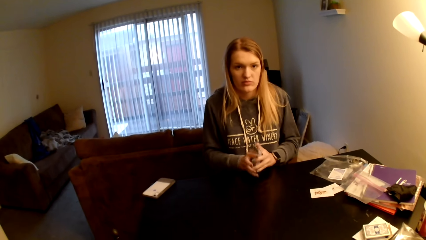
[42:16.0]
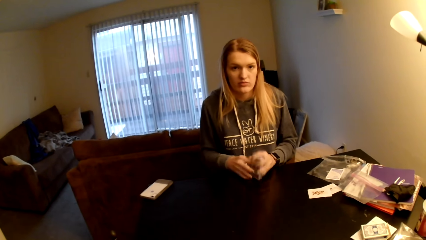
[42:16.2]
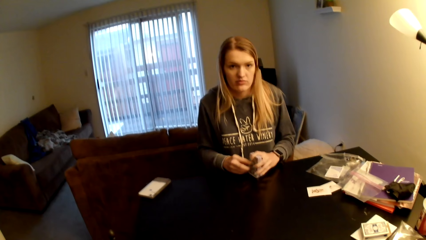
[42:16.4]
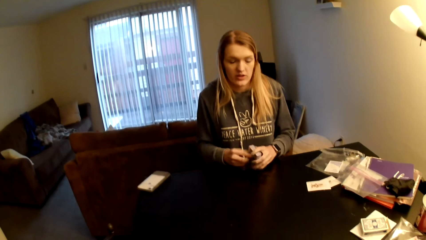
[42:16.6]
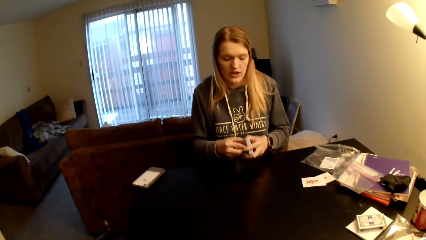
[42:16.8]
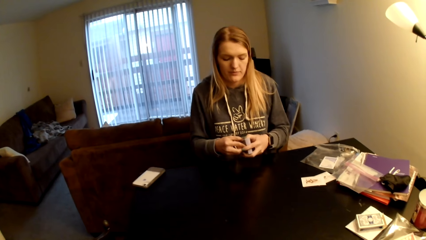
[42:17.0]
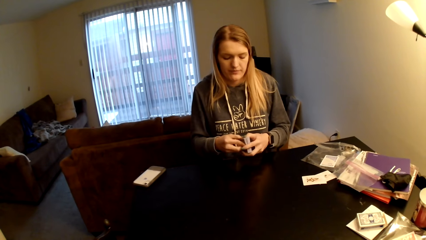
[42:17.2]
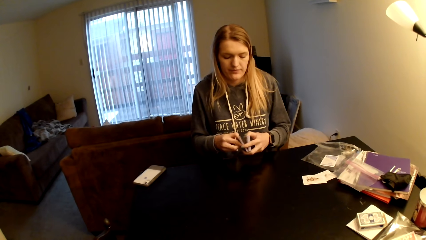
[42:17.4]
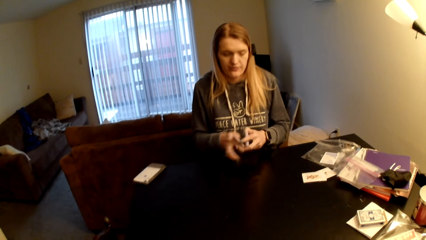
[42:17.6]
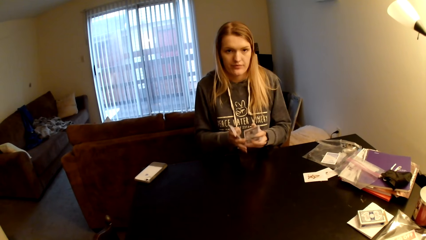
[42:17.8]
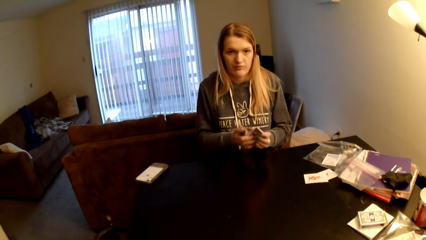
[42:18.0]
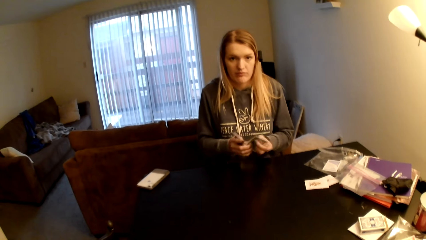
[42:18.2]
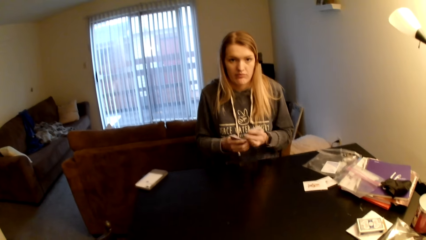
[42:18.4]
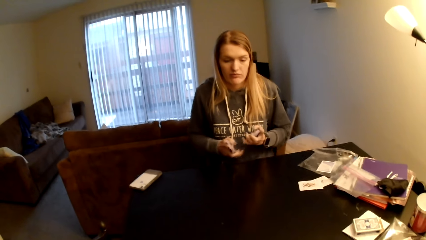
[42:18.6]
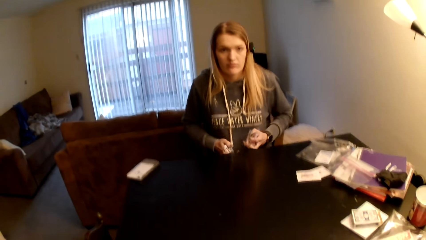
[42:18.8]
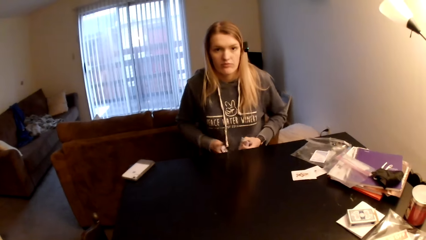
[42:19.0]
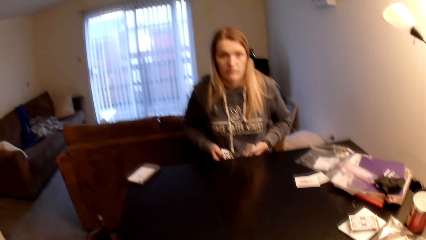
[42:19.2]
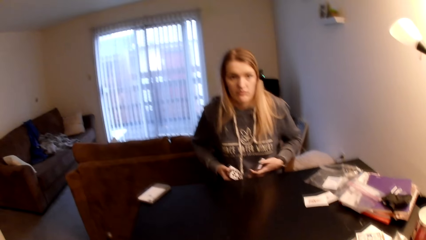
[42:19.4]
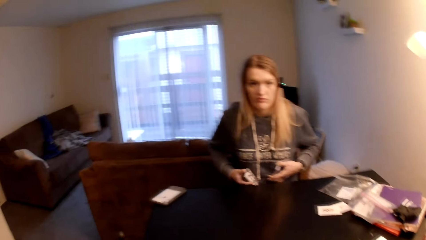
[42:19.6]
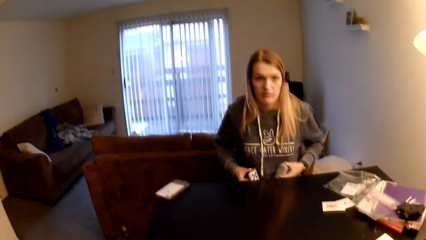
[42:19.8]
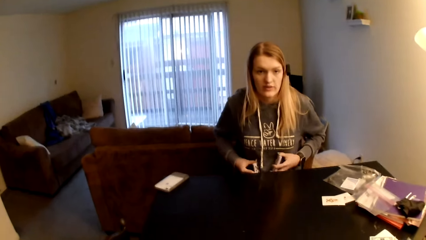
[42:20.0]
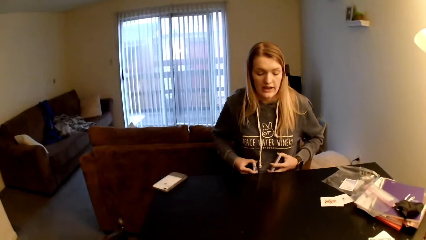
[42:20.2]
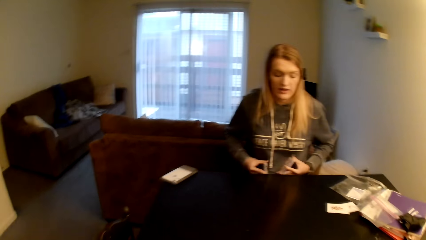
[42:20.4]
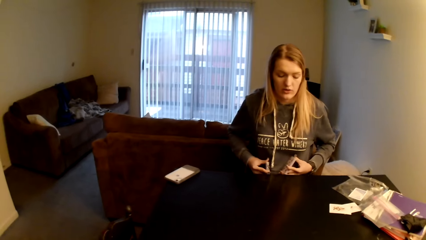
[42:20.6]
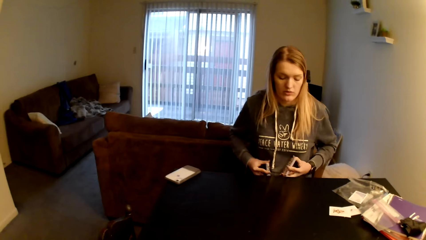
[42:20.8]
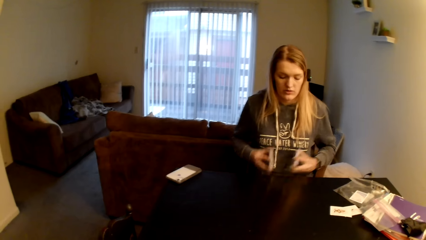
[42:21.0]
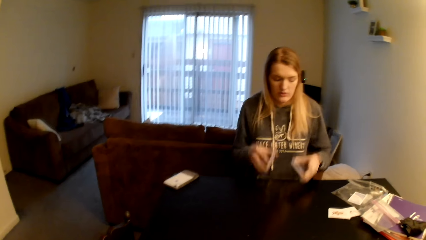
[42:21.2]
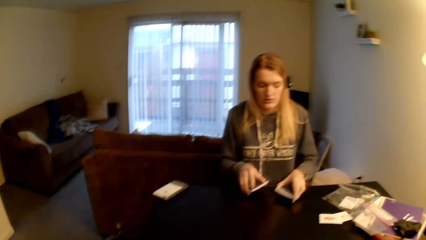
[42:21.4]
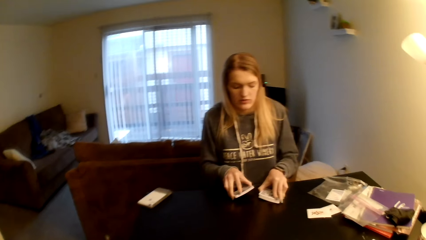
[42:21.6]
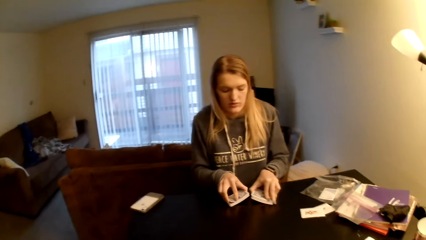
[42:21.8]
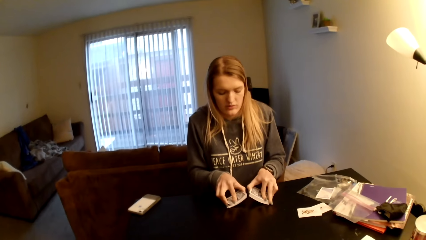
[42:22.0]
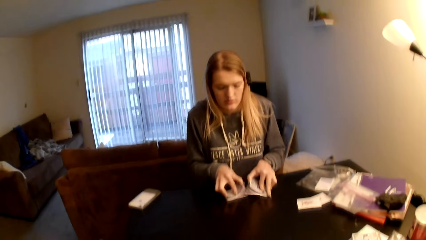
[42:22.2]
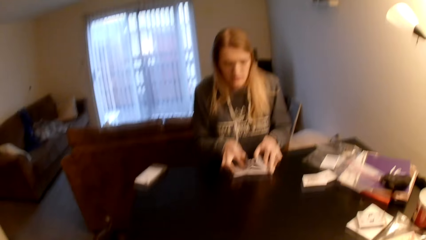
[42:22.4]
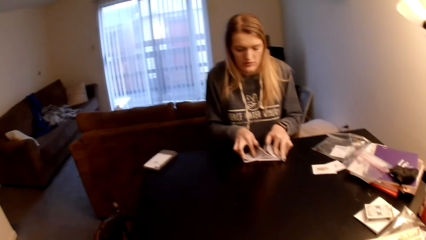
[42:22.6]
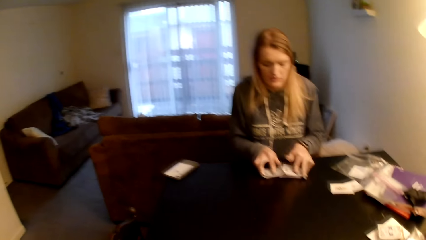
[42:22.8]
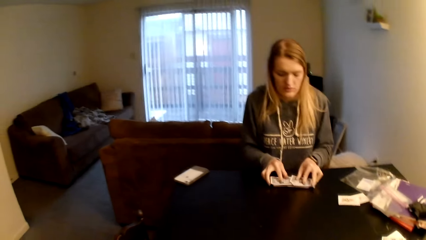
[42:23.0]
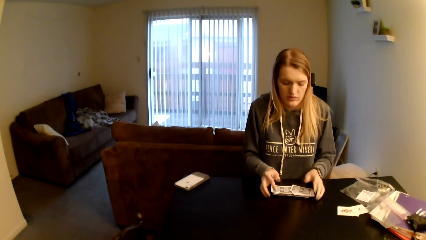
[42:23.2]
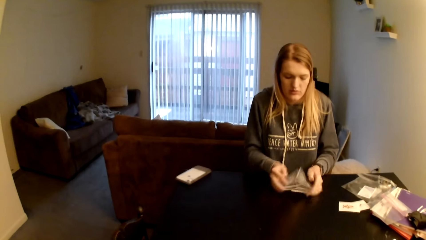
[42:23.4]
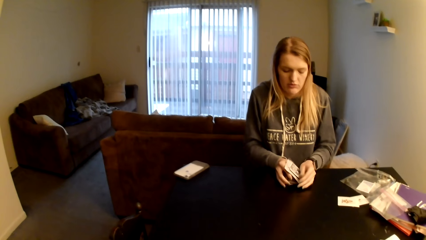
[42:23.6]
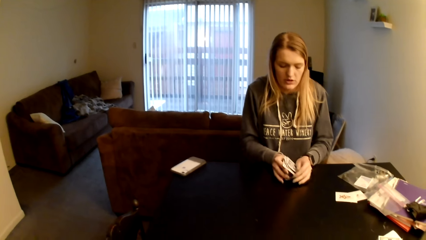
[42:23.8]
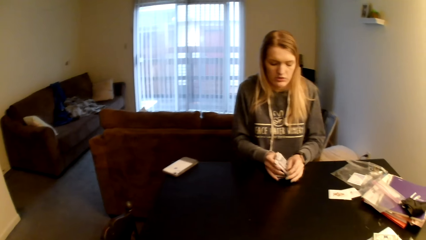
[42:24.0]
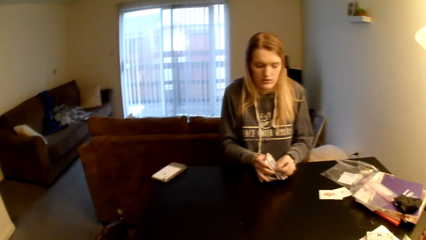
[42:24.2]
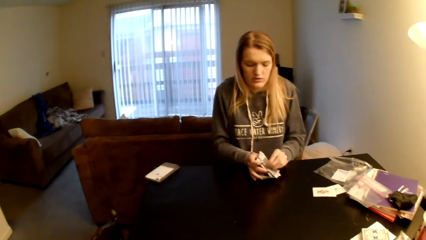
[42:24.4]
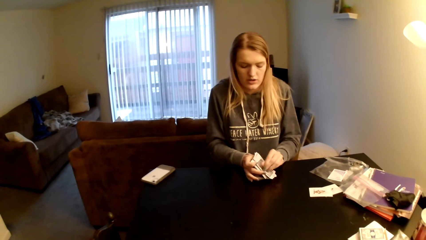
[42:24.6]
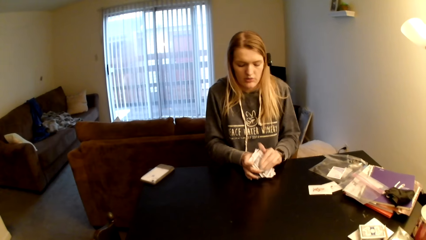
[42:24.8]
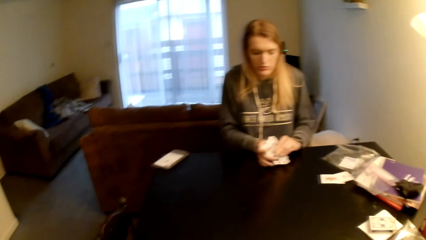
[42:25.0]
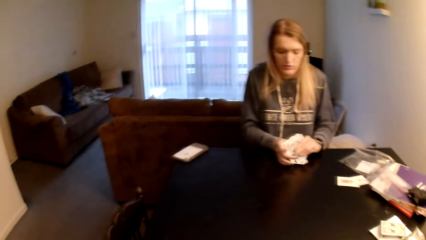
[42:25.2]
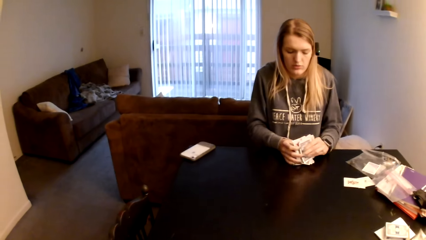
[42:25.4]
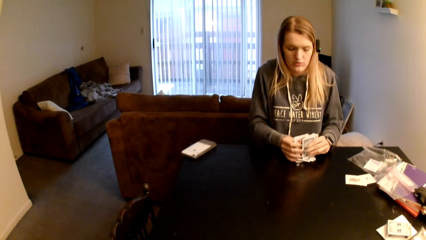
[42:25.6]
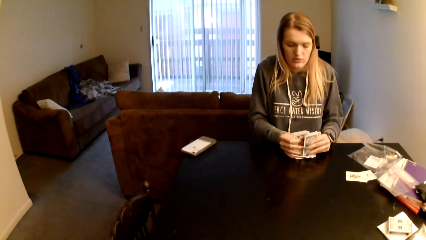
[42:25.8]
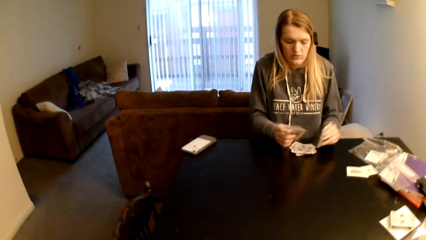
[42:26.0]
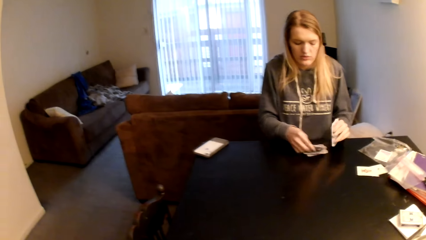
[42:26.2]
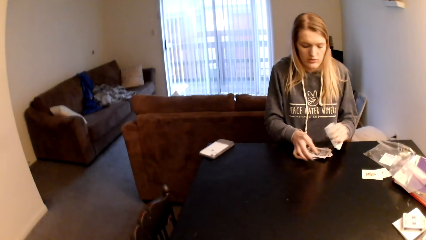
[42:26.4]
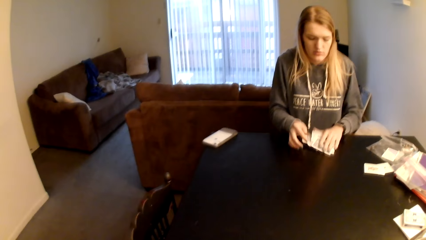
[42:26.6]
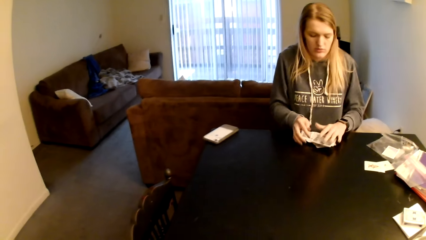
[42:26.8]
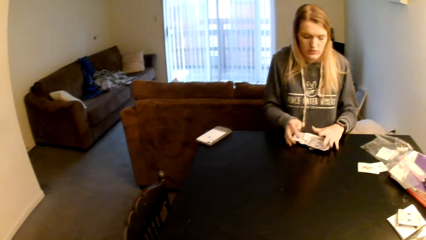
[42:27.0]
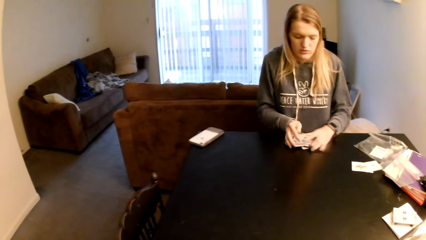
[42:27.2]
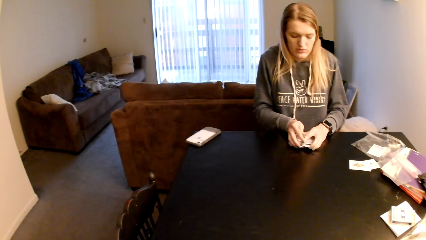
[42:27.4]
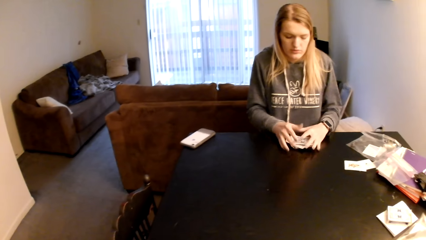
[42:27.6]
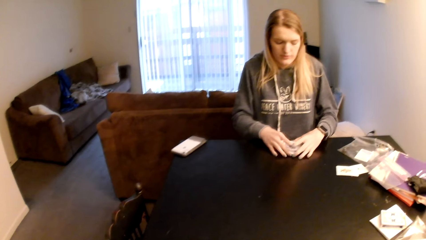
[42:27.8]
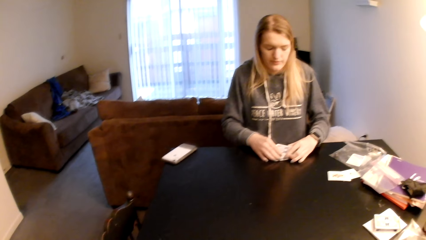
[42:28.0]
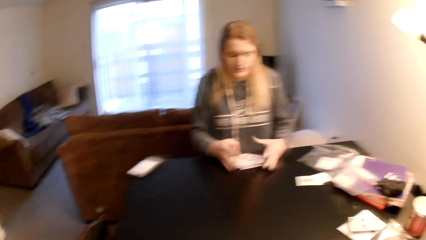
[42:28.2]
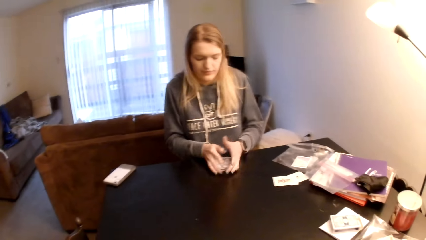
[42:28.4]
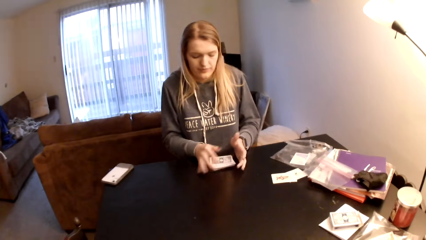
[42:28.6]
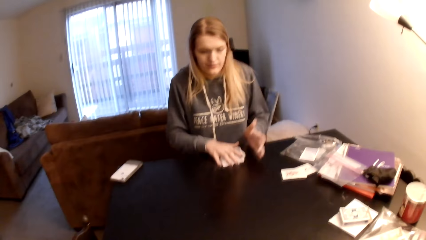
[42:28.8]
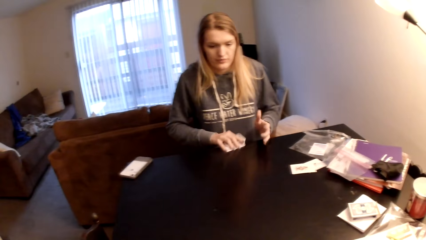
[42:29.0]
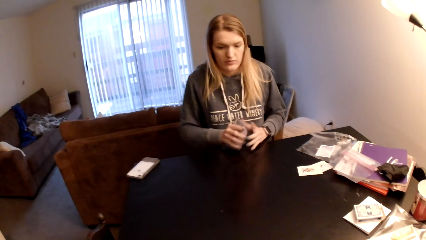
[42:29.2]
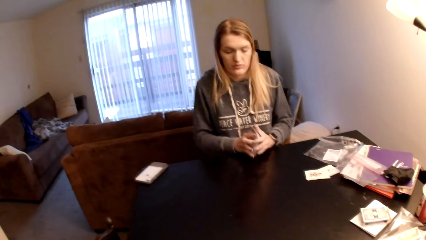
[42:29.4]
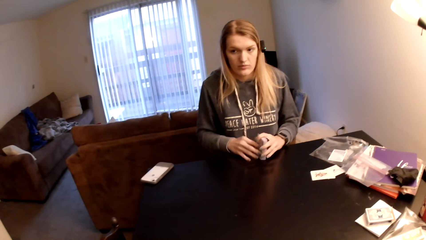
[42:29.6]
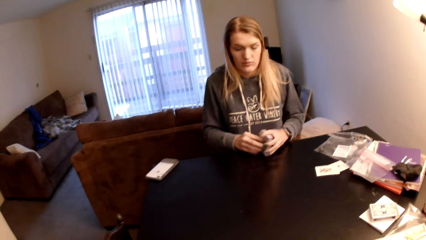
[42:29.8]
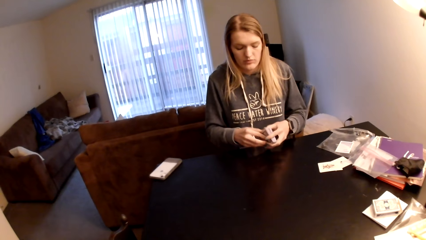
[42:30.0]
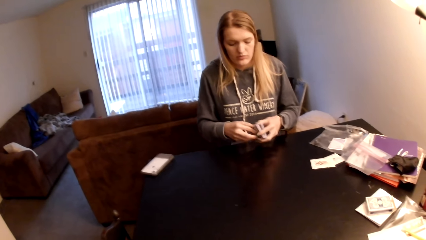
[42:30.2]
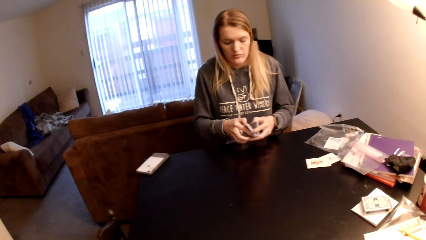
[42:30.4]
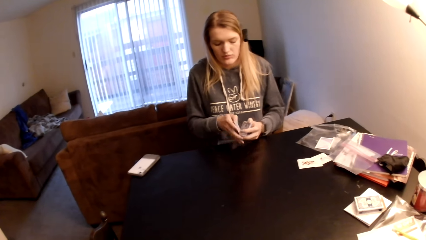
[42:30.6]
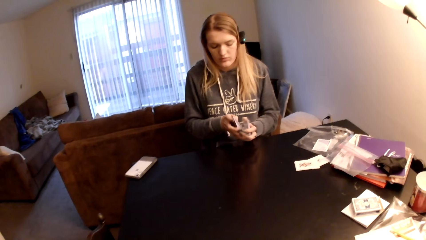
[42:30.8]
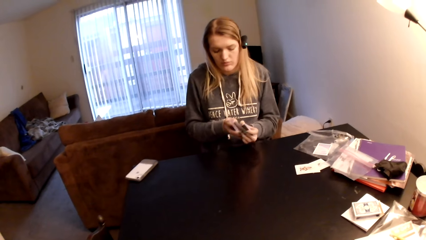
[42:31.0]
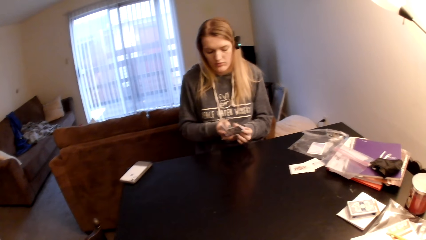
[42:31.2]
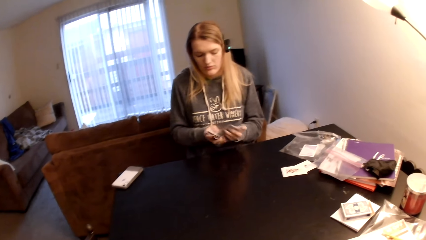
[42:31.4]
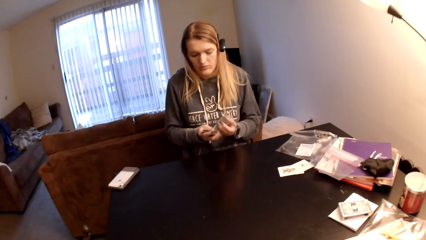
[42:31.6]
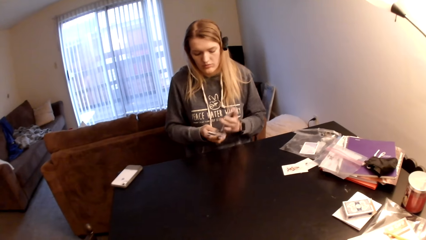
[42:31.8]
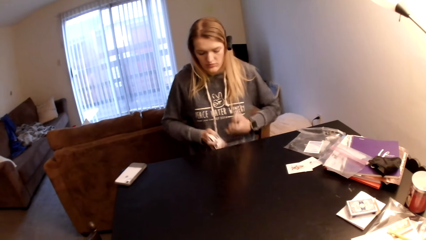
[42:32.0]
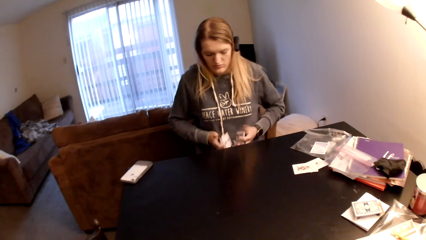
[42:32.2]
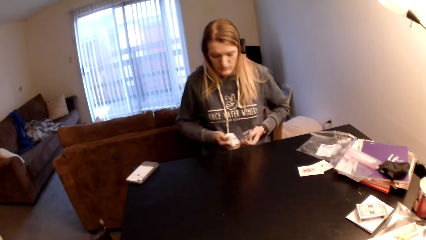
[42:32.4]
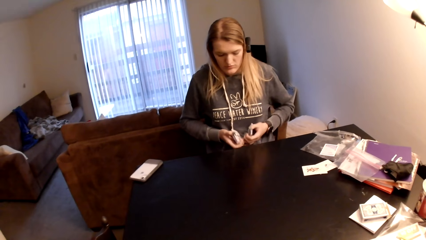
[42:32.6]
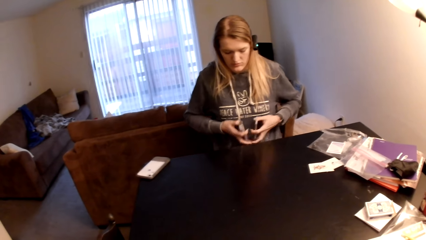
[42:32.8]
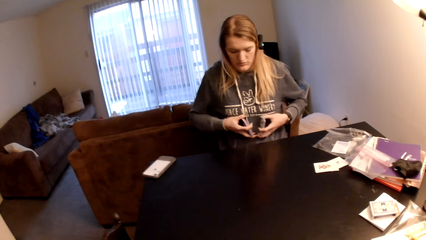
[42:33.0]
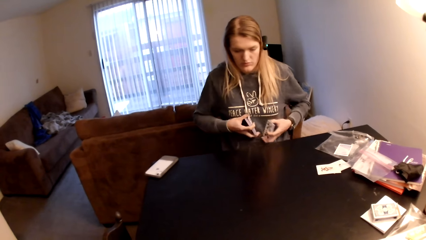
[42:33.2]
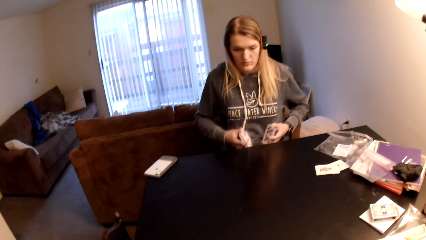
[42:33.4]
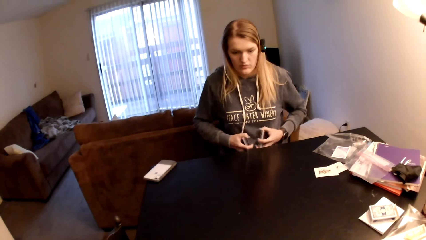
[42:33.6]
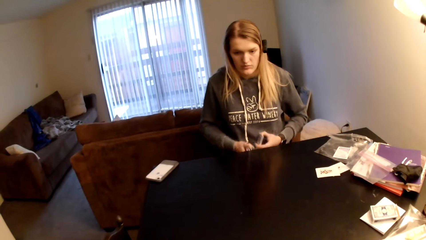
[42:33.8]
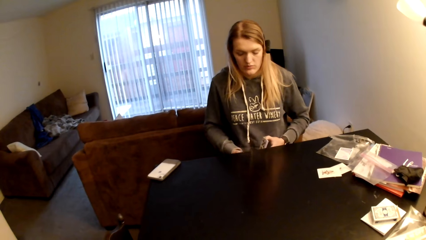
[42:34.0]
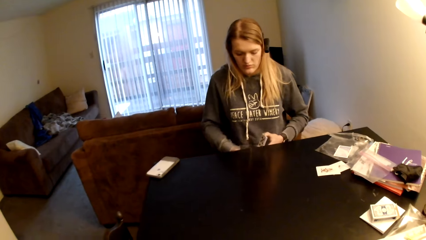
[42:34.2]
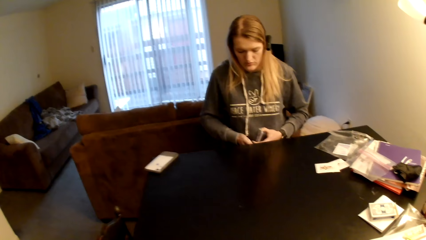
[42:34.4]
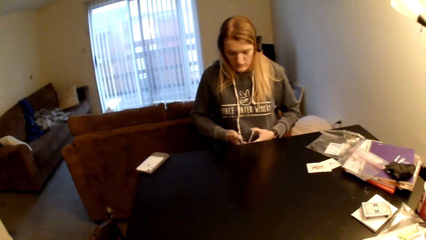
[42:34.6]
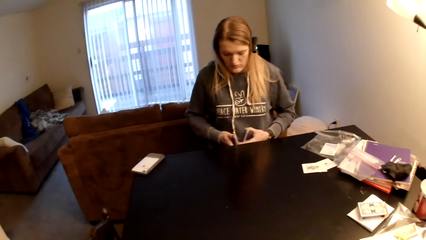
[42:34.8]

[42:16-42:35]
A woman picks up the cards, aligns the cards, divides the cards, holds the cards on her stomach, adjusts the cards on her lap, puts the cards on the table, flips the cards, adjusts the cards on the table, collects the cards together and holds the cards with both hands. The camera wearer looks around a room. The woman puts the cards on a card. She puts the cards on the card again. The woman collects the cards together, picks up the cards, switches the cards to the other hand, aligns the cards, divides the cards, aligns the cards, adjusts the cards on her lap and holds the cards on her stomach.
